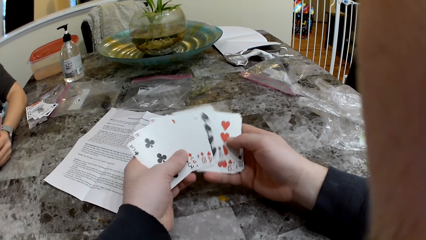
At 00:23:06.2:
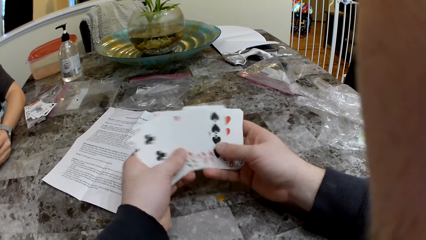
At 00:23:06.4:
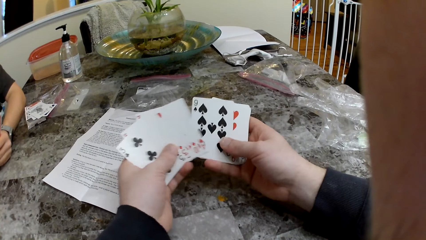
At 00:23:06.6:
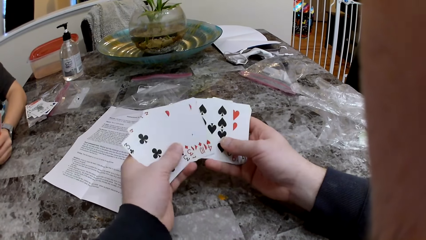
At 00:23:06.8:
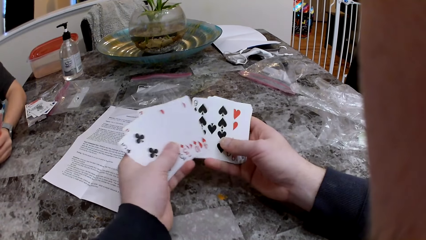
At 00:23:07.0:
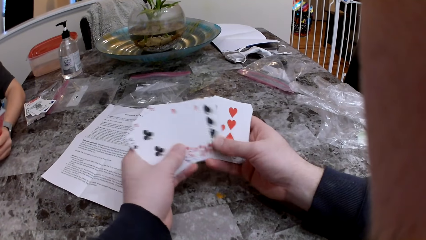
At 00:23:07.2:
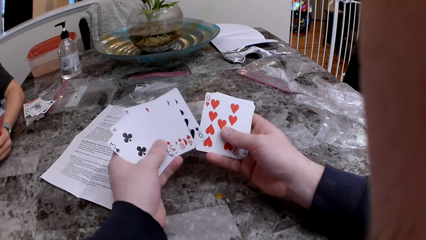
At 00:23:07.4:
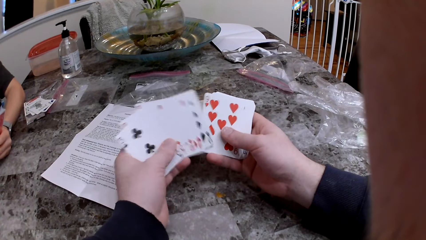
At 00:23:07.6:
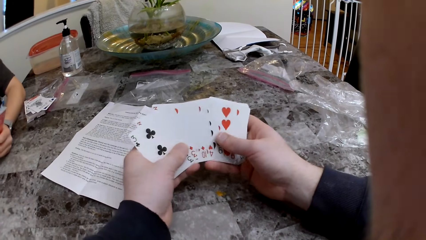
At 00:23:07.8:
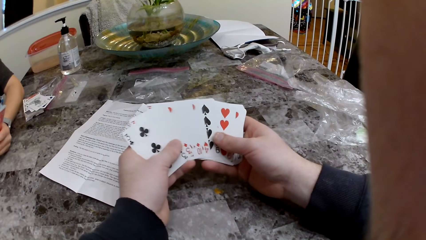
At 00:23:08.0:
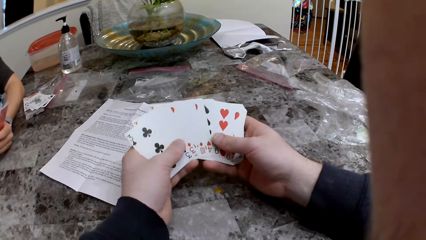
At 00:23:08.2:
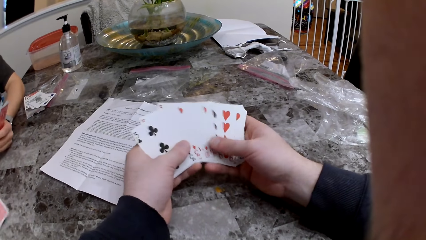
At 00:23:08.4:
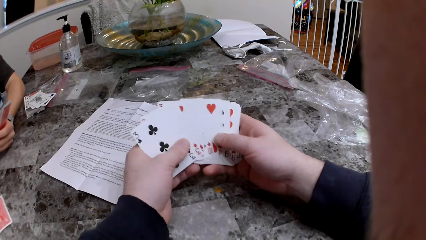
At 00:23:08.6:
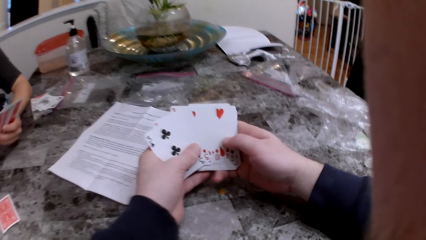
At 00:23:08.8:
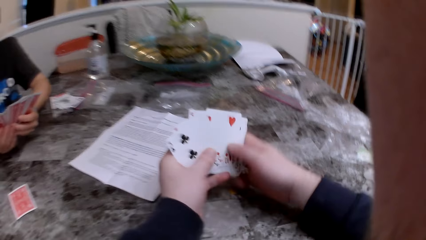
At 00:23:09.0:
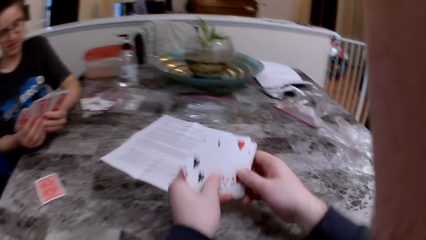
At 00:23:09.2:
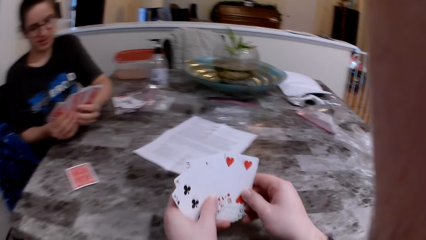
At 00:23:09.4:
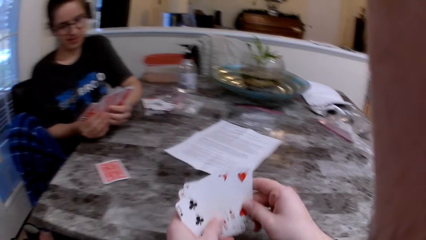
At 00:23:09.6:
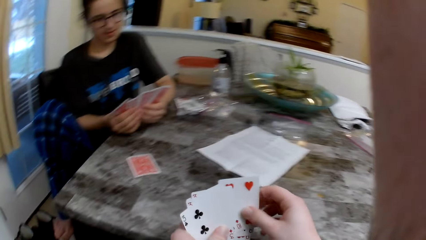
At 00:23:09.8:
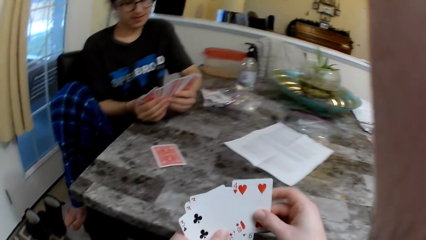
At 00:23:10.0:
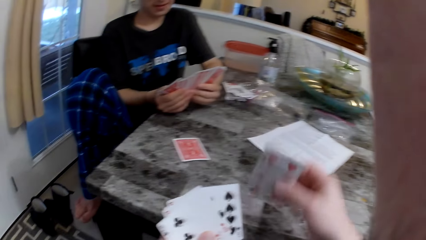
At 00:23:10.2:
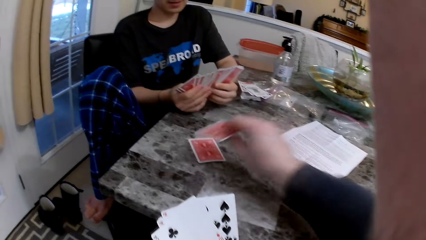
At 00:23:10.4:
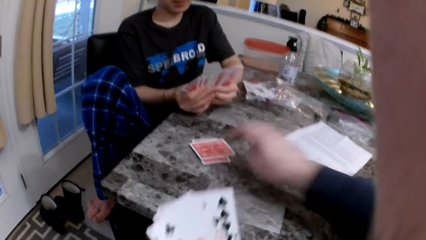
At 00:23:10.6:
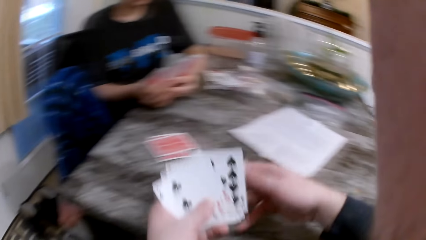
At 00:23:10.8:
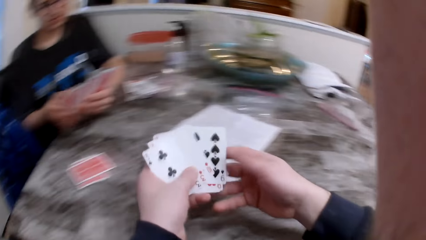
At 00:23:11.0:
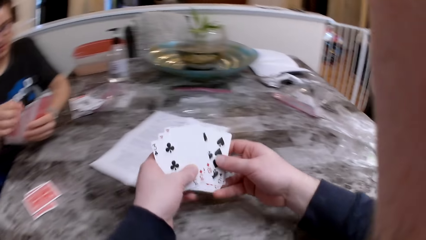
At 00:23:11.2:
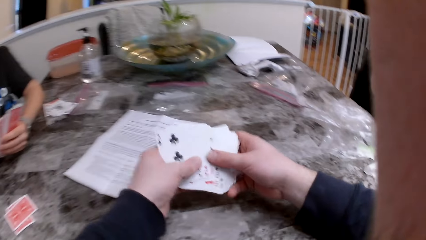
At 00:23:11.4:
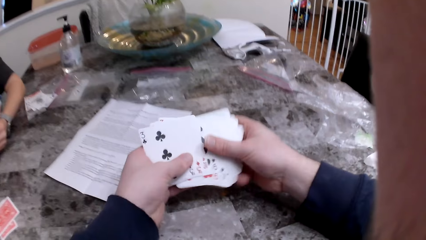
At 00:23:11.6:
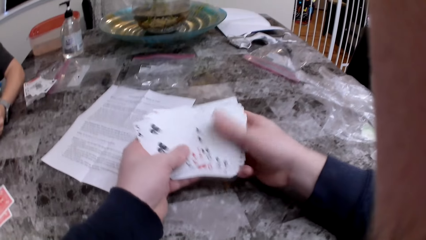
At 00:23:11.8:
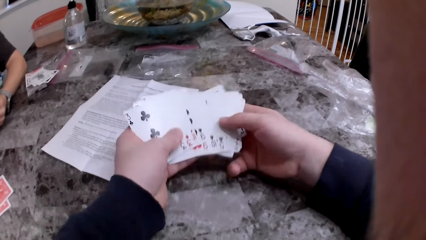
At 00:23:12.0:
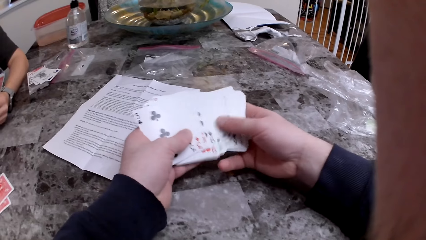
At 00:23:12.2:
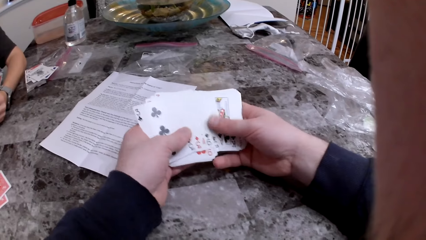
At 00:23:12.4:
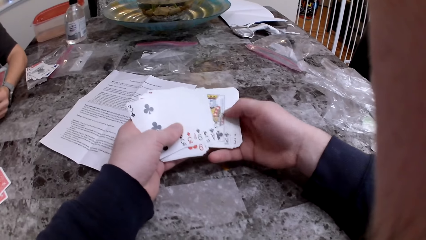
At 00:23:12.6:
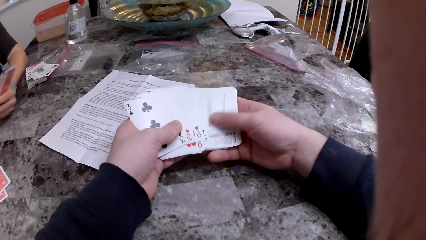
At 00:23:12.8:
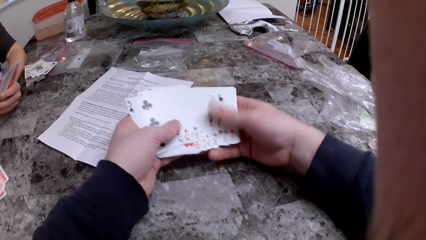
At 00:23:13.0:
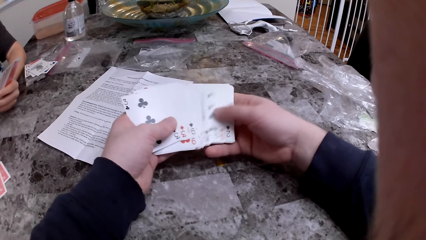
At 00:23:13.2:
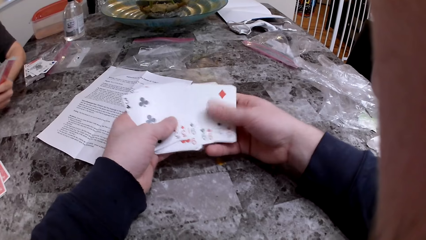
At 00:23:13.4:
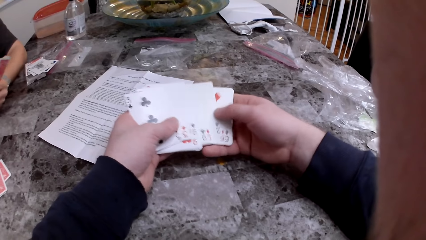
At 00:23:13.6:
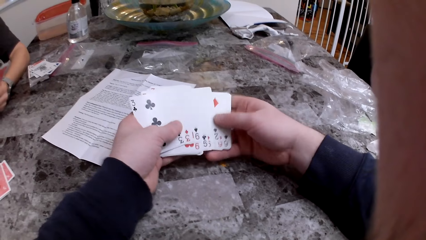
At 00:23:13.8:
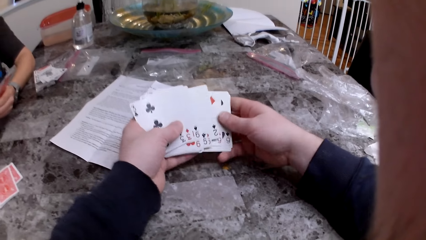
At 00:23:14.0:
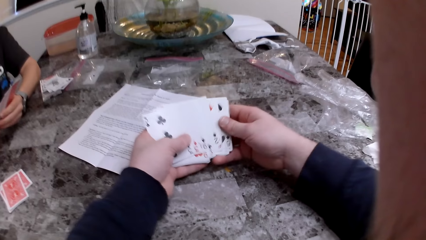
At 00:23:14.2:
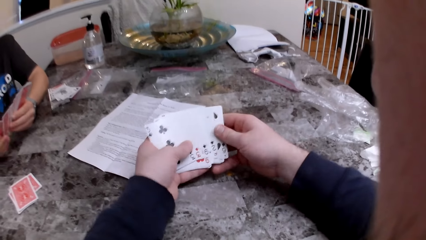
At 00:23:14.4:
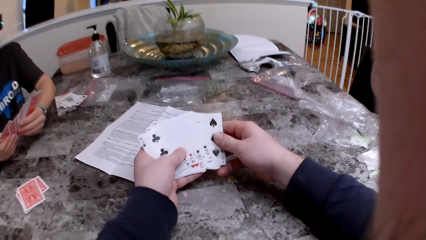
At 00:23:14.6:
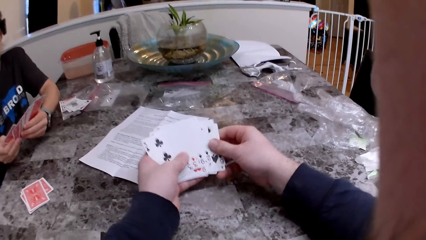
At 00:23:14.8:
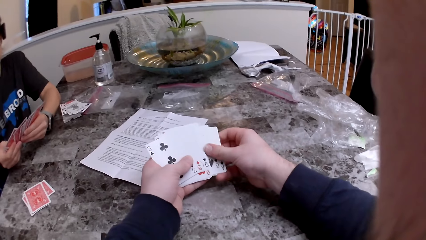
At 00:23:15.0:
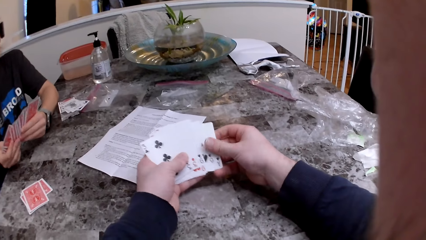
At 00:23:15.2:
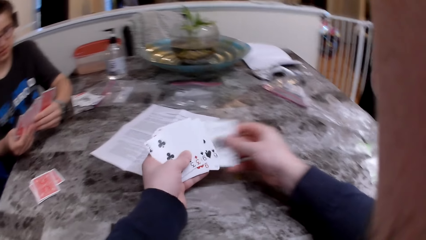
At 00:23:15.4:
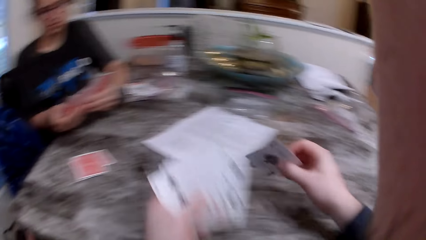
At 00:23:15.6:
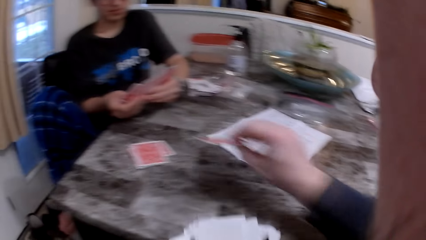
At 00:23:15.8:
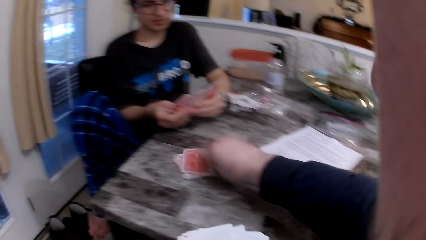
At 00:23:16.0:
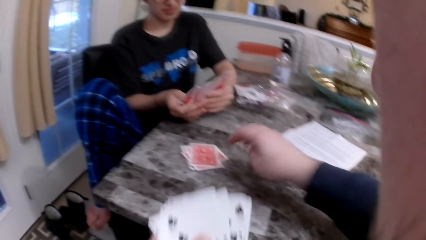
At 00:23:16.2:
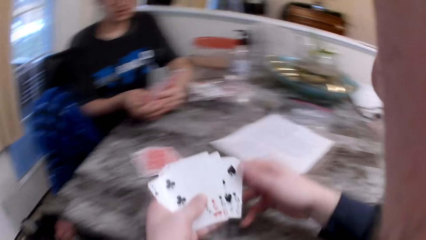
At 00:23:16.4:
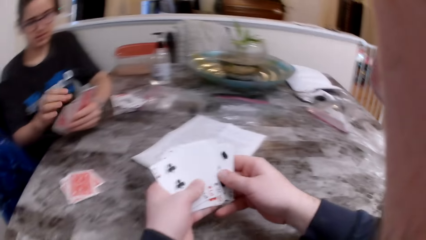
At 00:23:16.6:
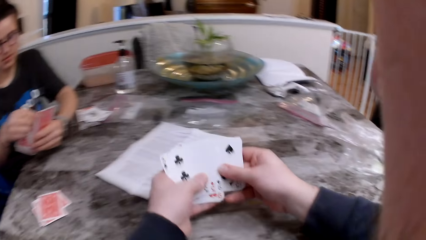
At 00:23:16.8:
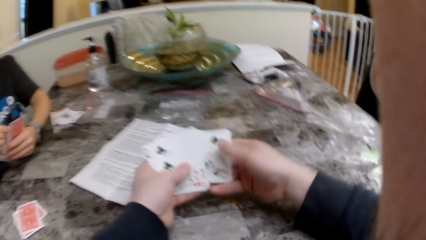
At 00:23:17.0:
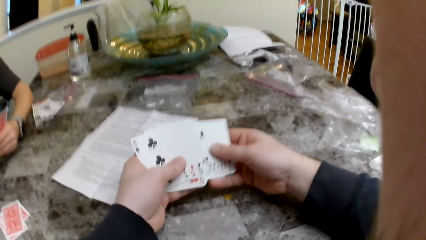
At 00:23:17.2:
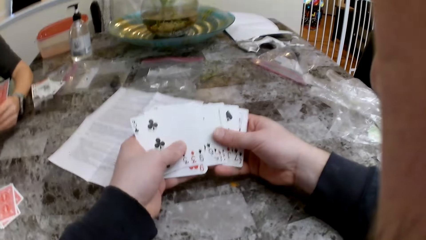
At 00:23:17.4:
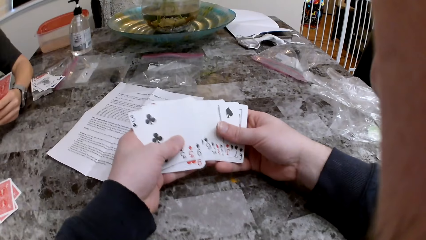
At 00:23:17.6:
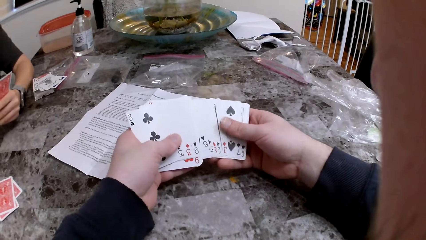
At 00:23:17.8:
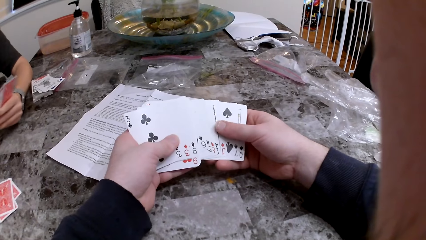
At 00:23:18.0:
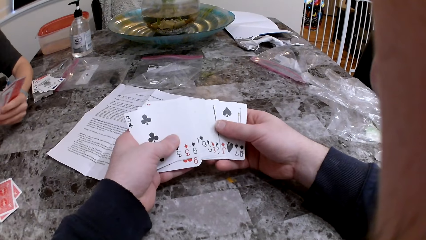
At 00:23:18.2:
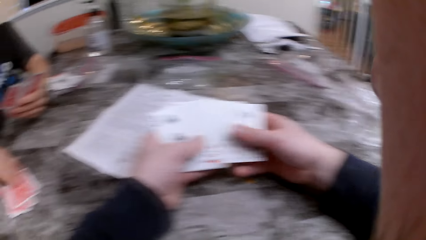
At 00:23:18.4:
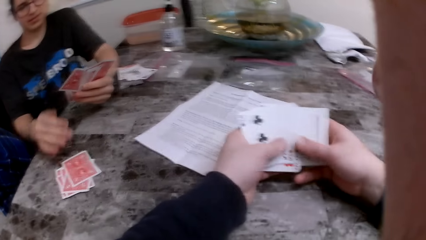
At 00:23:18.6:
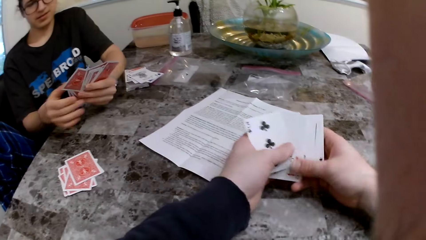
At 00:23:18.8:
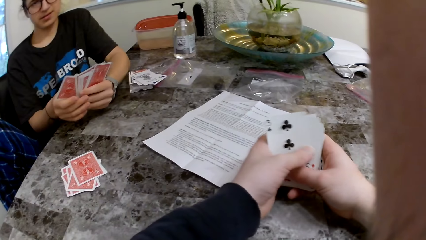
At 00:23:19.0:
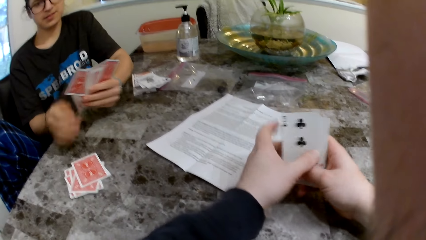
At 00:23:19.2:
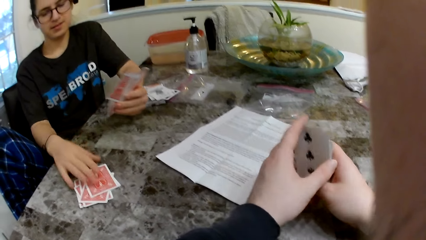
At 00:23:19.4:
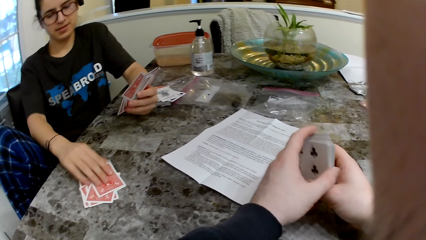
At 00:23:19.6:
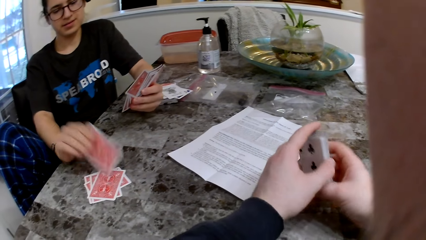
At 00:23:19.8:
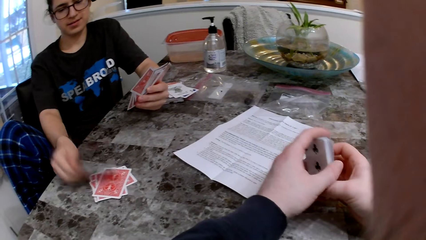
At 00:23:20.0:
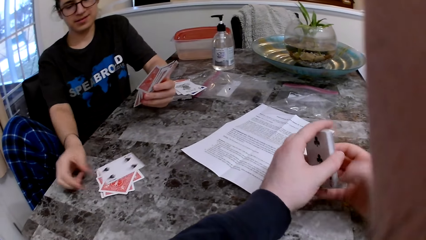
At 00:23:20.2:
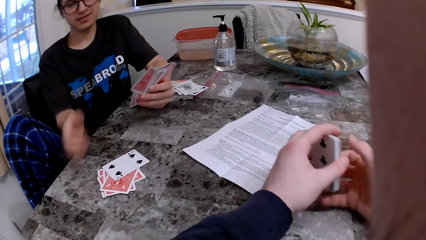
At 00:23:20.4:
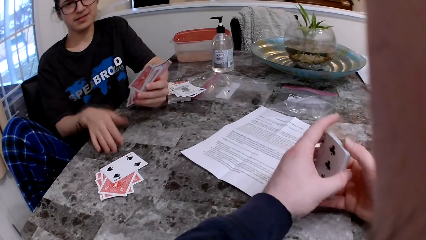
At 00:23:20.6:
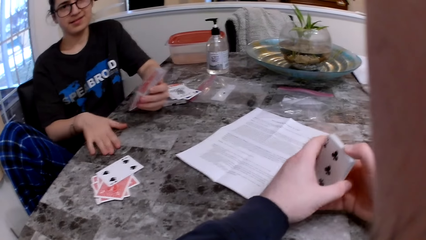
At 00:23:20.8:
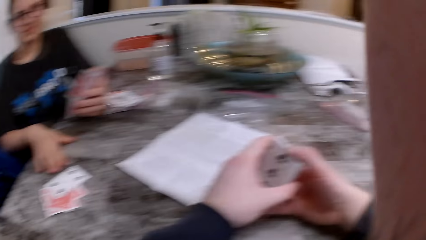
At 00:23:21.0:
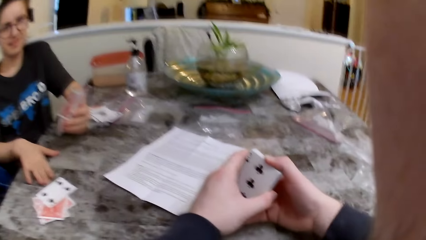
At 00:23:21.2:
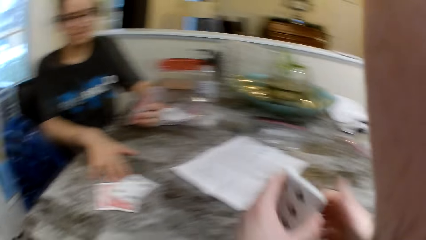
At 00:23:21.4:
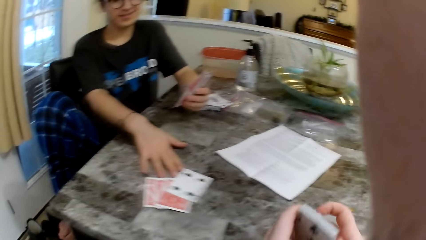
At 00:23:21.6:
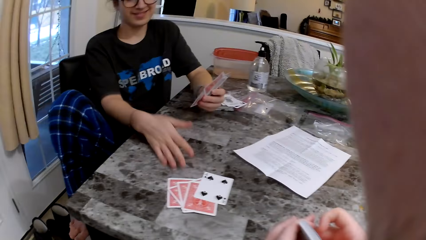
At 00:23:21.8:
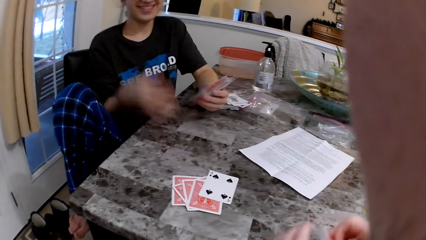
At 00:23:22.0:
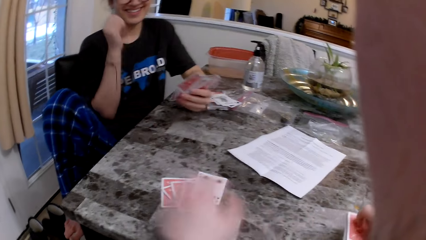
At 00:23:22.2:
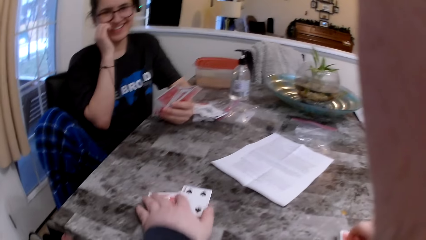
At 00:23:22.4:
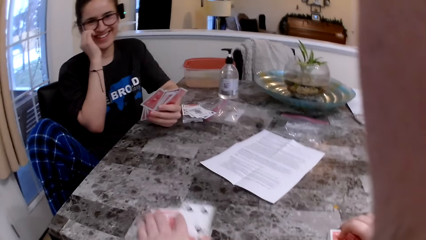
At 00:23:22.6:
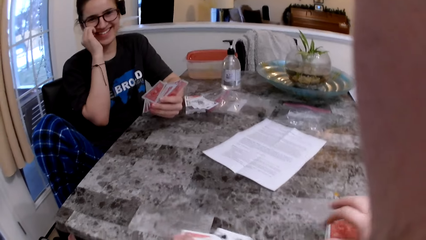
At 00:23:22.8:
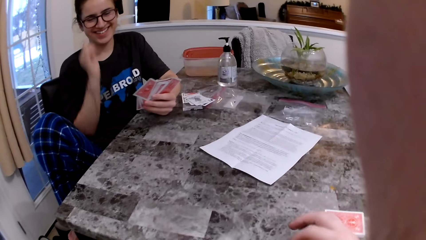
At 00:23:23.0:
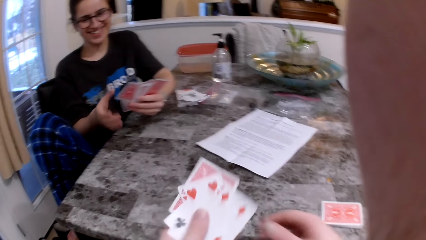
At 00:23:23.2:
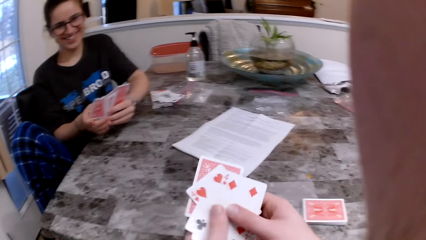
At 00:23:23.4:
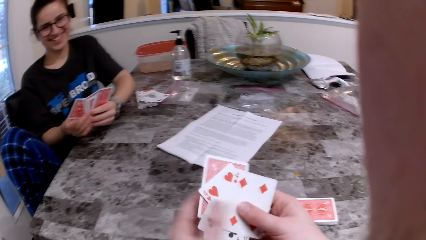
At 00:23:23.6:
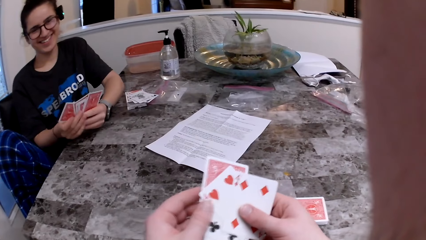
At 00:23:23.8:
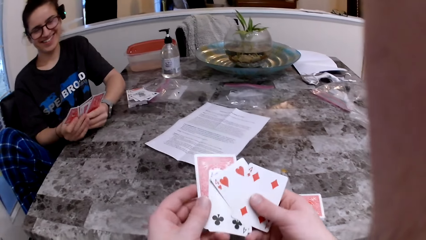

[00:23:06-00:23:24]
The woman puts a card on the table. The camera wearer puts a card on the table. The woman puts a card on the table. The camera wearer puts a card on the table. The woman puts a card on the table and flips a card on the table. The woman pushes the cards on the table towards the camera wearer with her right hand. The camera wearer takes the cards on the table with his left hand.
